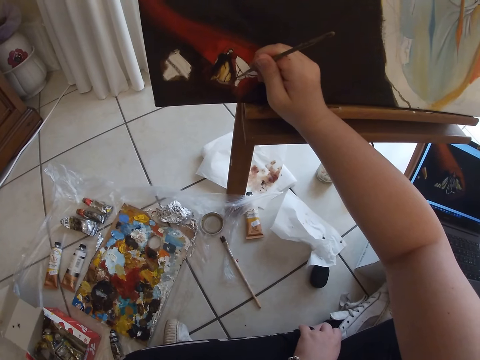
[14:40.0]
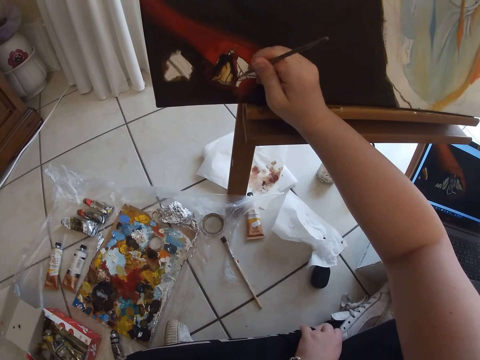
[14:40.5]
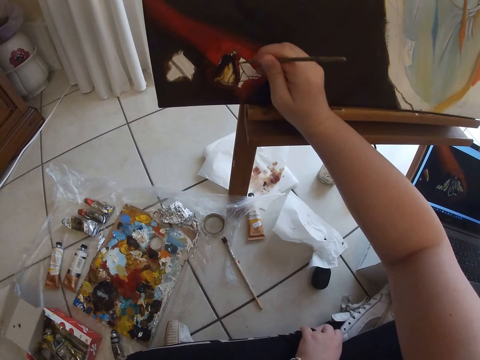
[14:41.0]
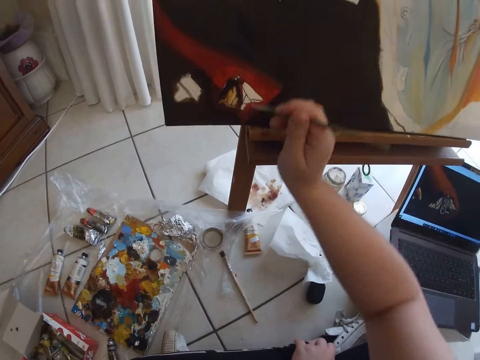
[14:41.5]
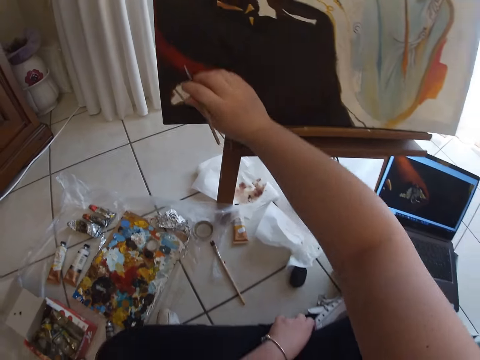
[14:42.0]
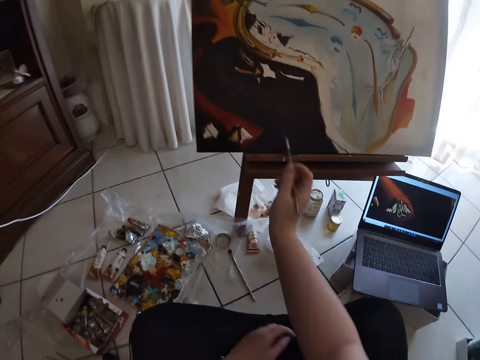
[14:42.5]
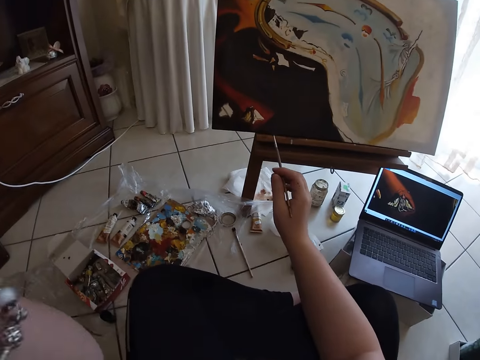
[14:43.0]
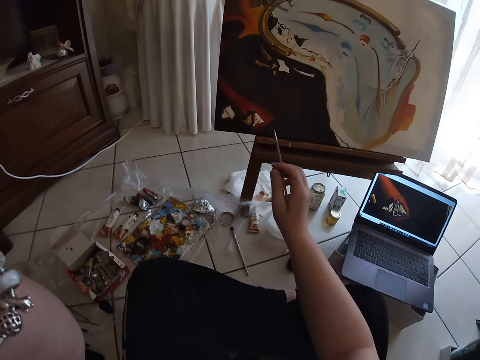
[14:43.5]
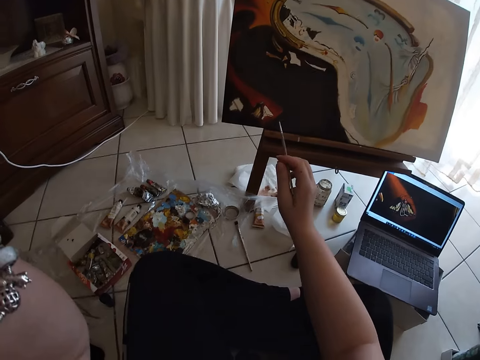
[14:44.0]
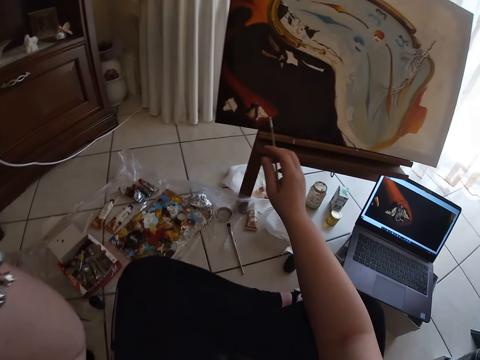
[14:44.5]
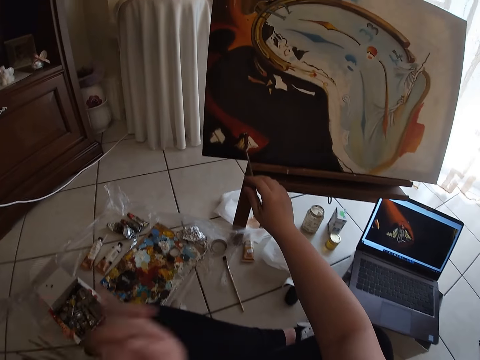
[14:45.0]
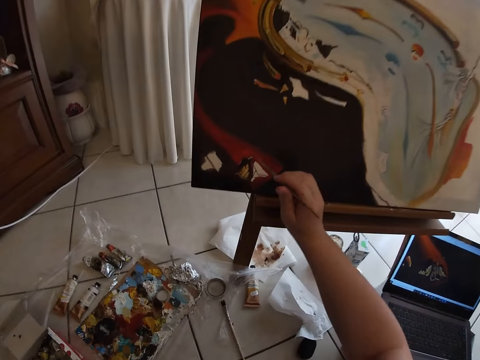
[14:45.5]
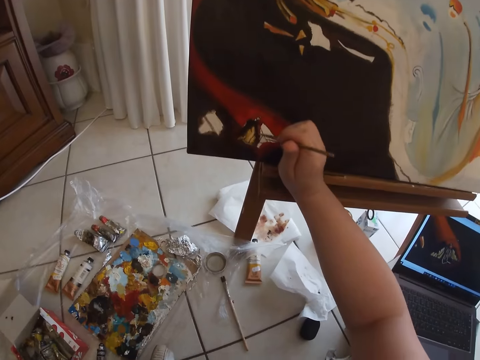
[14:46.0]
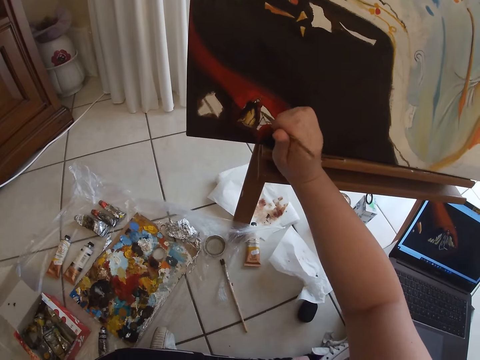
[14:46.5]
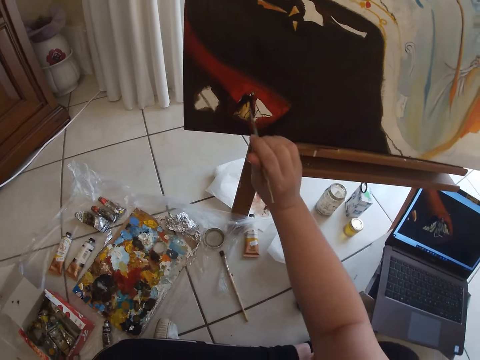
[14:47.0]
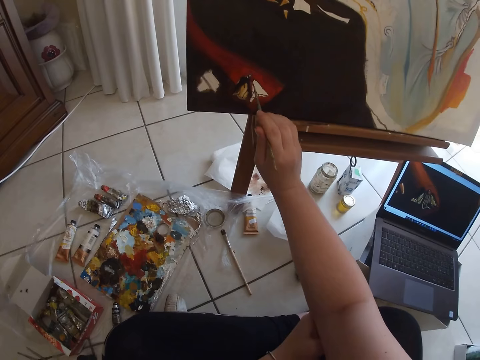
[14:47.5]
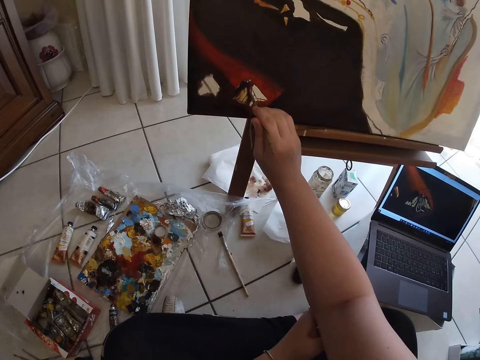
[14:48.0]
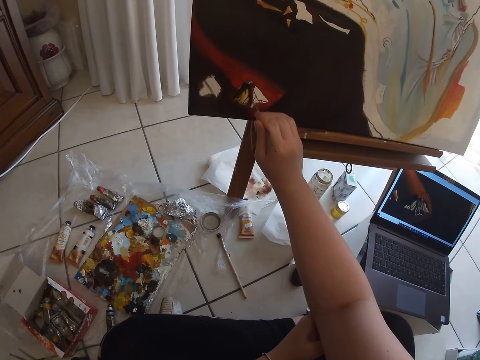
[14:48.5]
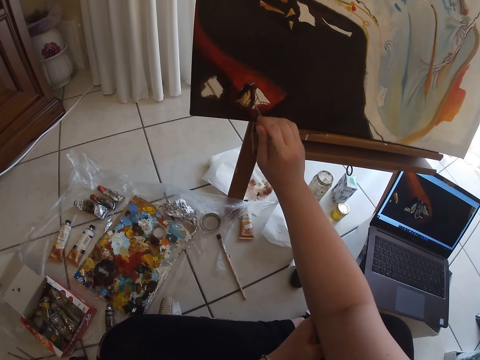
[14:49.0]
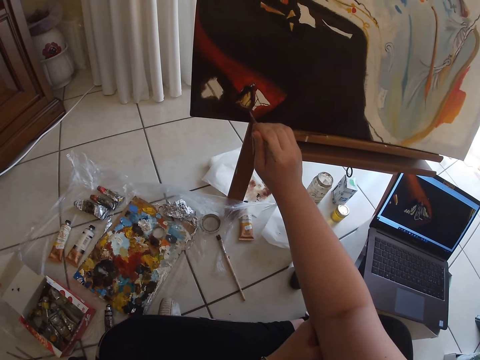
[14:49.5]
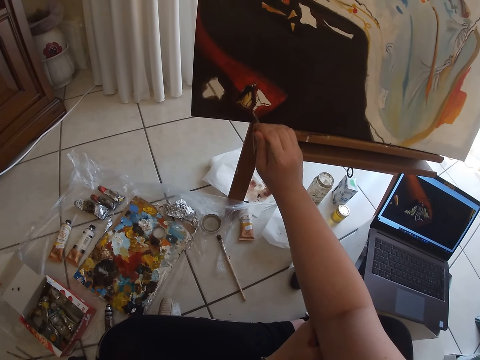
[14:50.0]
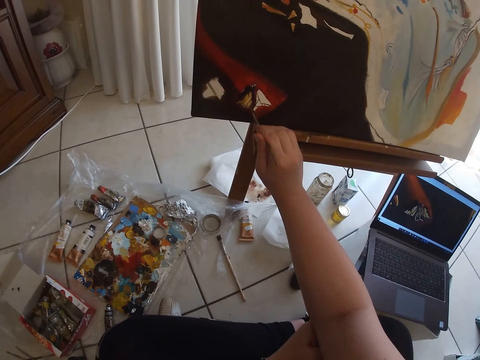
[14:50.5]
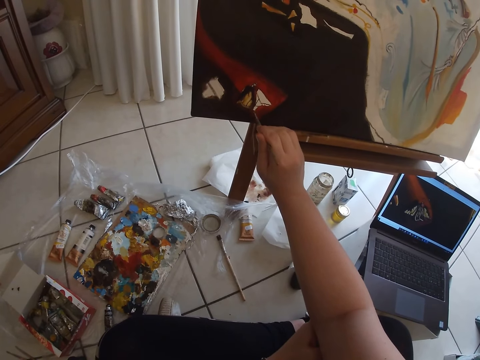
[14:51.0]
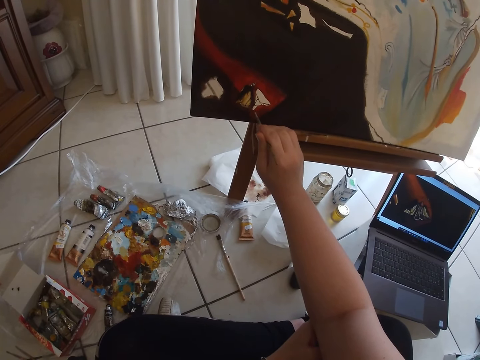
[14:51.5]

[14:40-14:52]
The camera wearer removes the paintbrush in her right hand from the canvas. She adjusts the camera. She touches her face with her left hand. She paints on the canvas with the paintbrush in her right hand.

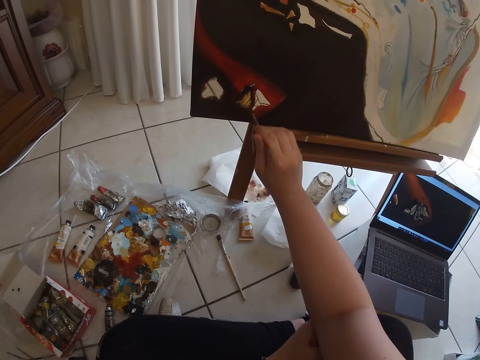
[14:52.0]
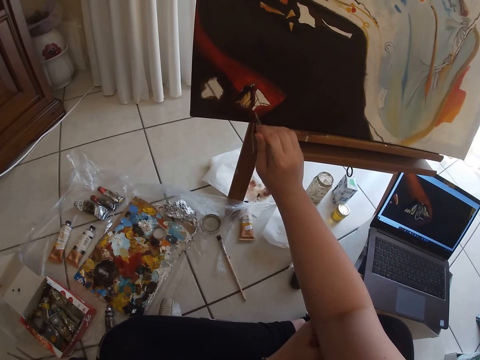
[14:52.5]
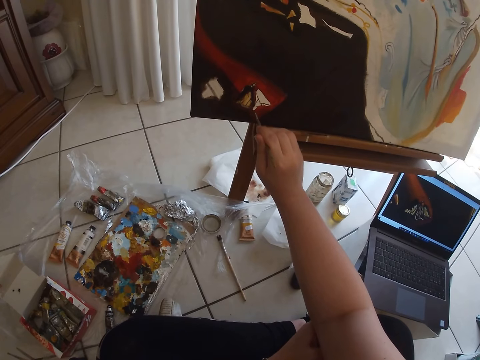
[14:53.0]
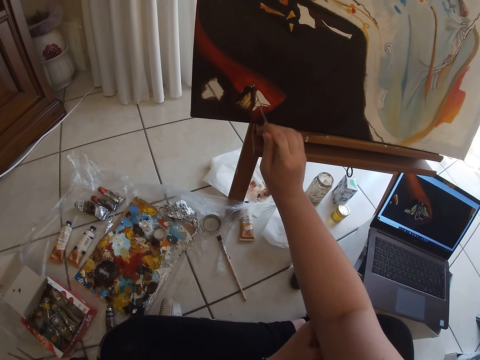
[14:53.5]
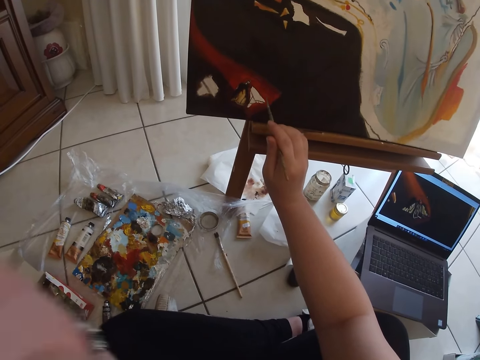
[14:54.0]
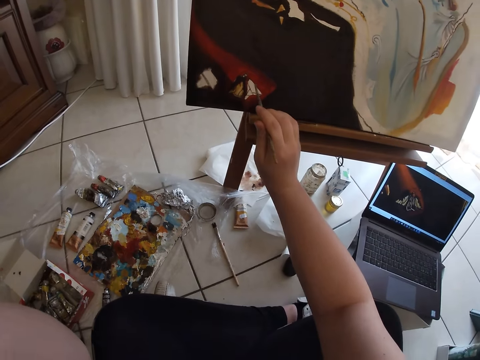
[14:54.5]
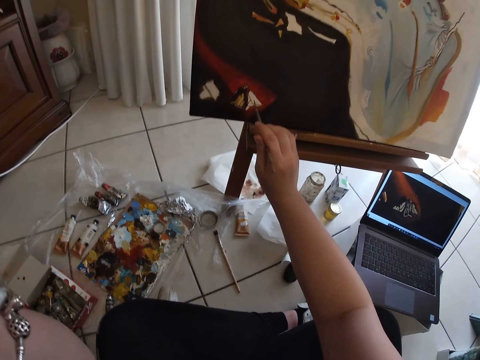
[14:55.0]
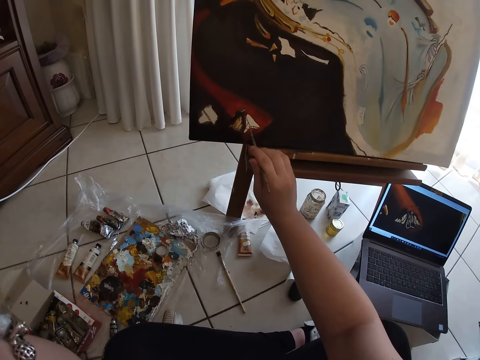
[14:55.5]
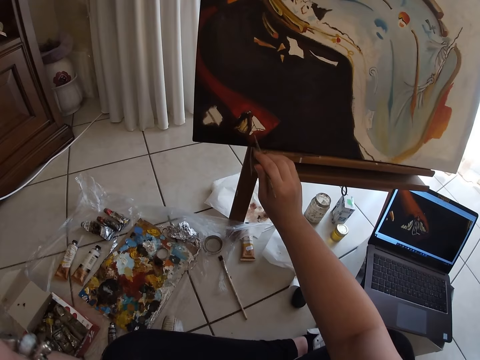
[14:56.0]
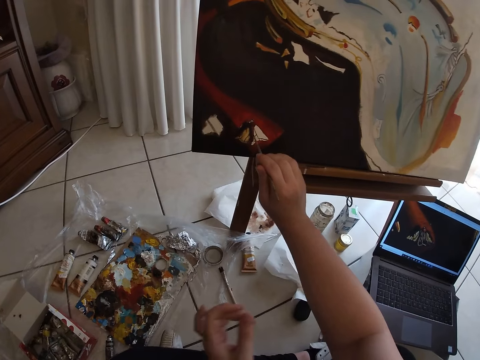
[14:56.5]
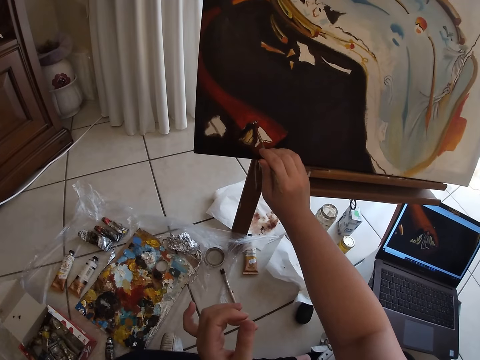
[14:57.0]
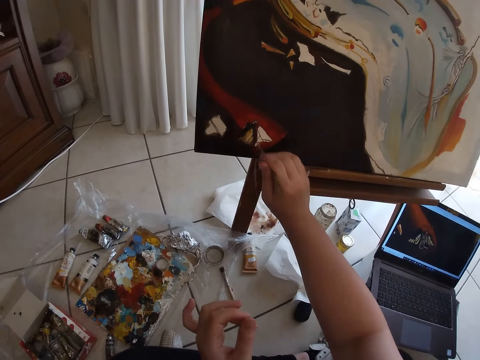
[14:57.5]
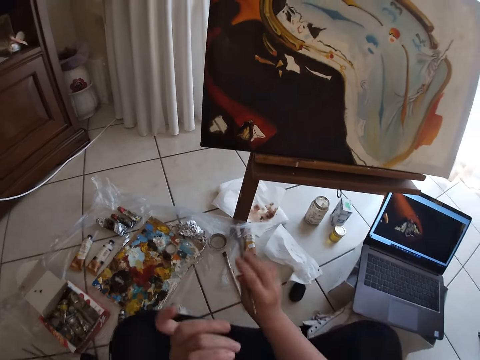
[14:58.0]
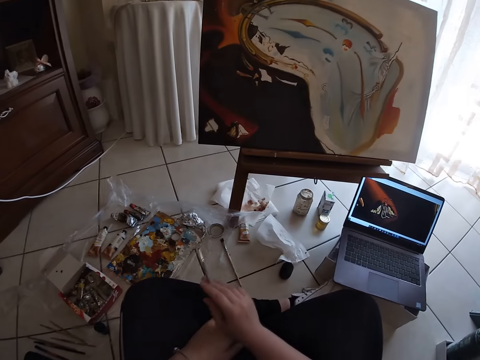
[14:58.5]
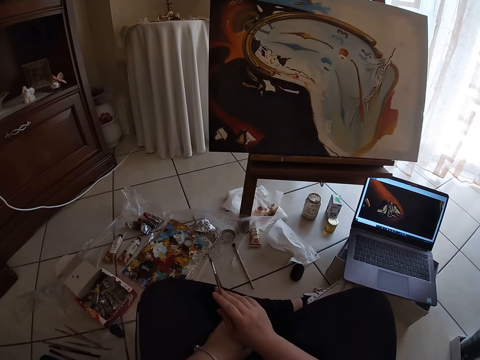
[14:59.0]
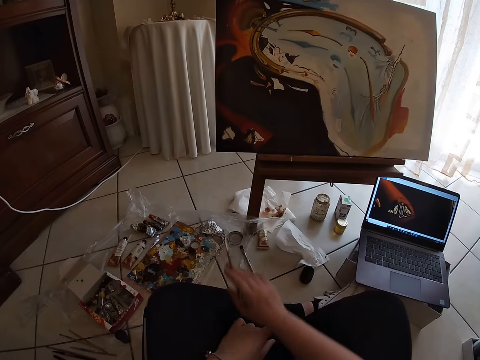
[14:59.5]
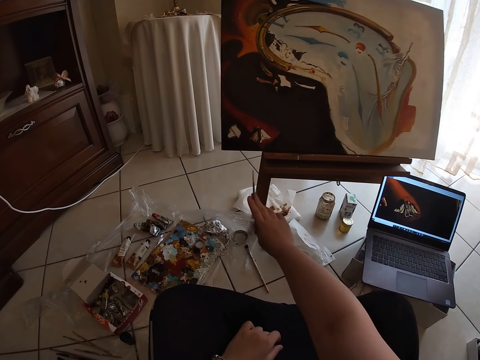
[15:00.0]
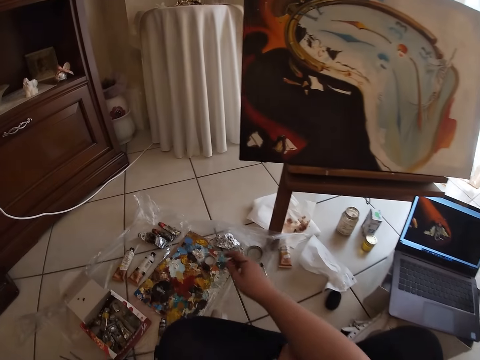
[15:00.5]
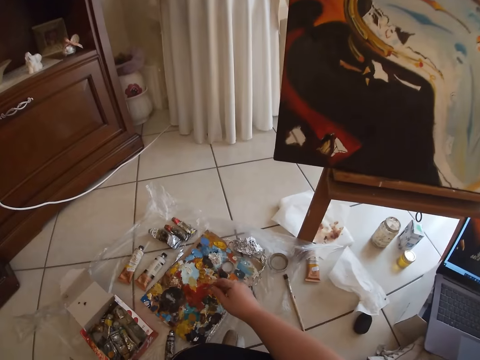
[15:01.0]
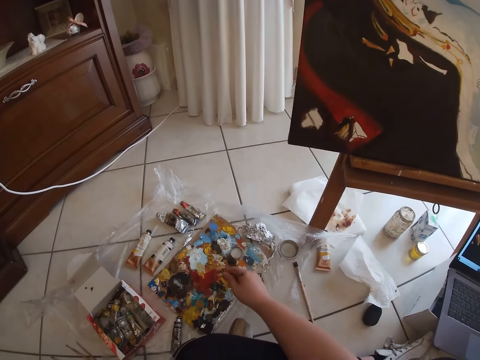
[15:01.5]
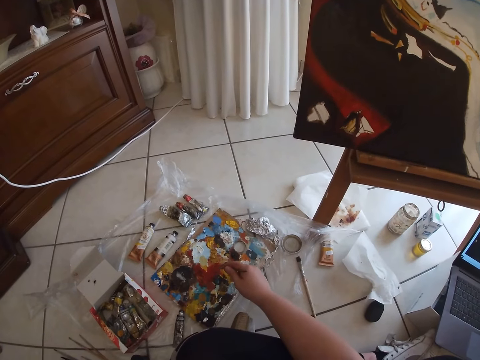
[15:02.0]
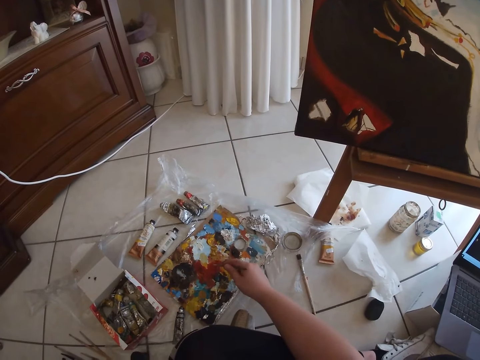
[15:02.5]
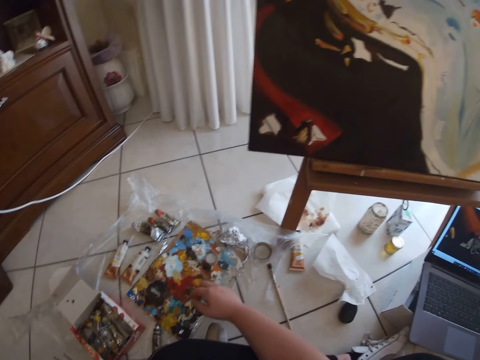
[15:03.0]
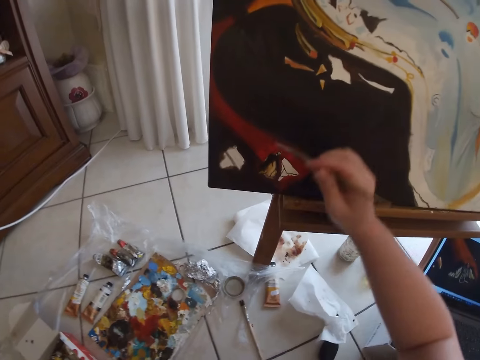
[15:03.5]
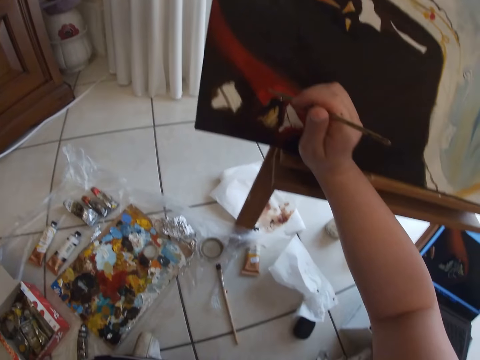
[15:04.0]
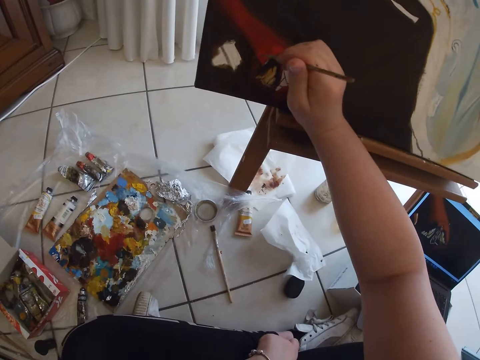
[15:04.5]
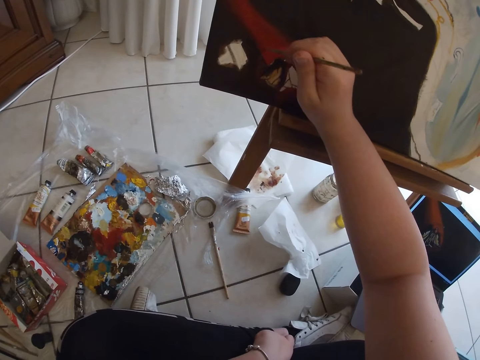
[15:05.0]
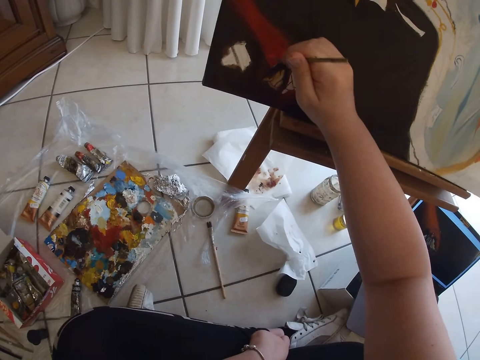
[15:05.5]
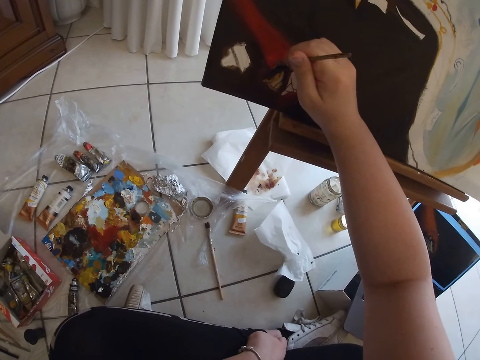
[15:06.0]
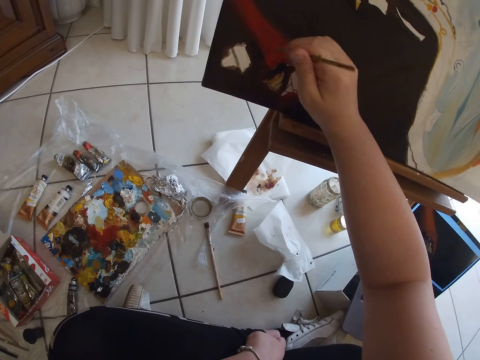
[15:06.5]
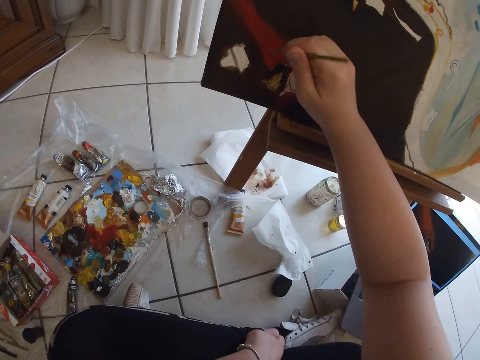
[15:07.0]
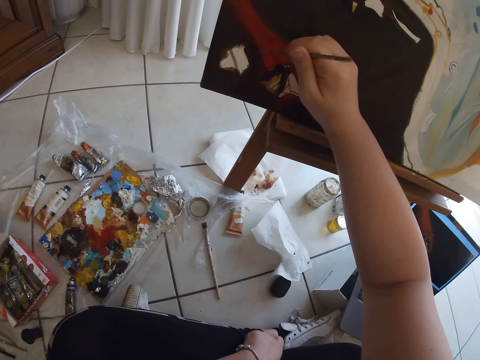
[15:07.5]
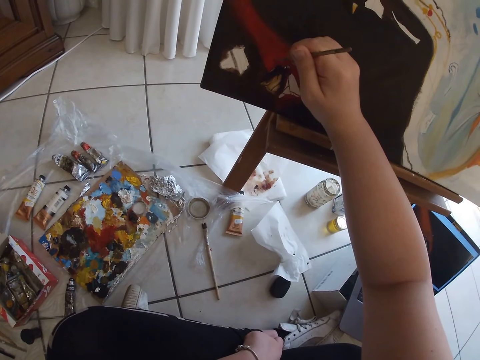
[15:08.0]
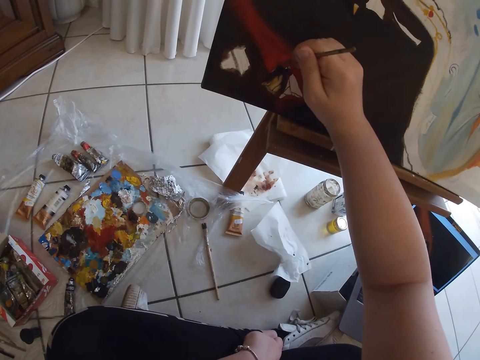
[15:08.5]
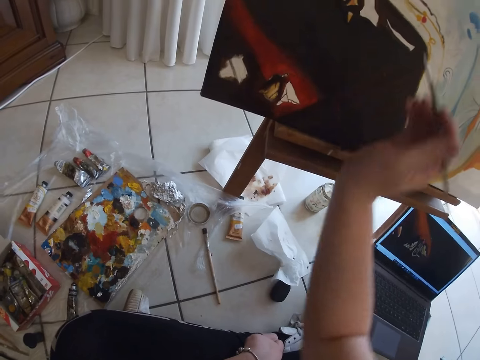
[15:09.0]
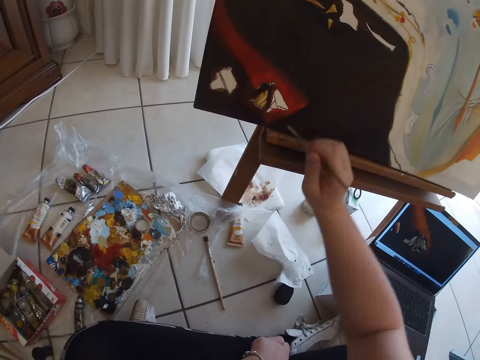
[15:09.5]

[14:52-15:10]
The camera wearer adjusts the camera. She strokes the canvas. She touches her face with her left hand. She removes the paintbrush in her right hand from the canvas. She dabs at some paint on the palette on the floor with the paintbrush in her right hand. She paints on the canvas with the paintbrush in her right hand.
